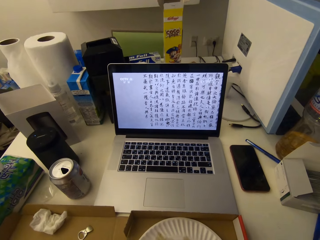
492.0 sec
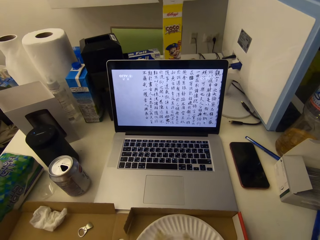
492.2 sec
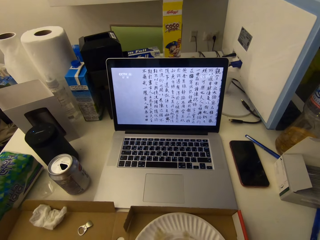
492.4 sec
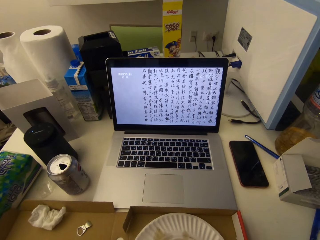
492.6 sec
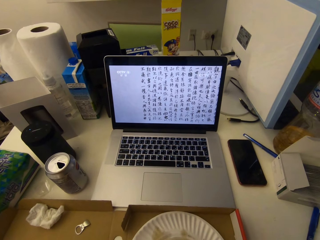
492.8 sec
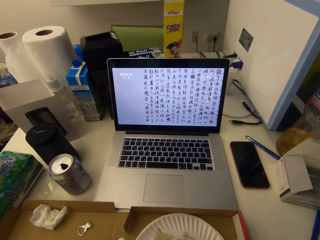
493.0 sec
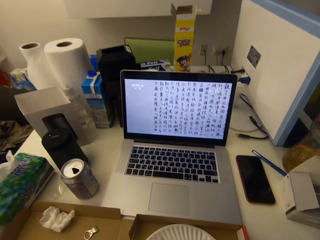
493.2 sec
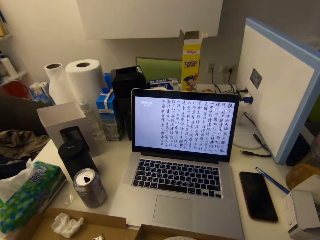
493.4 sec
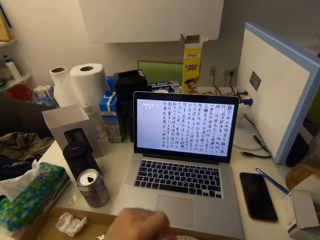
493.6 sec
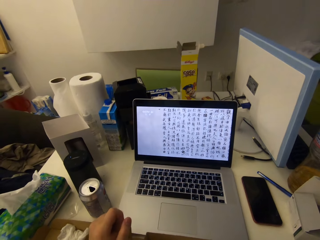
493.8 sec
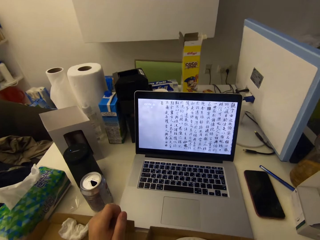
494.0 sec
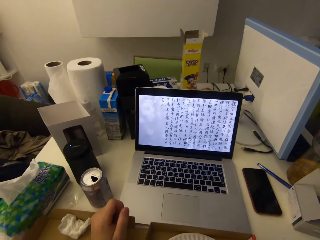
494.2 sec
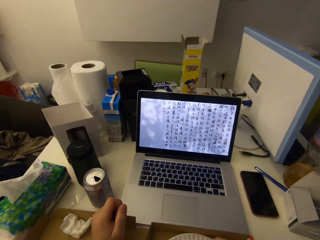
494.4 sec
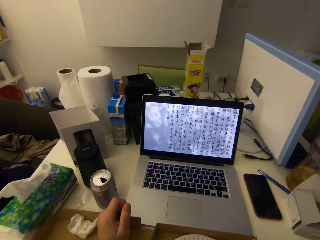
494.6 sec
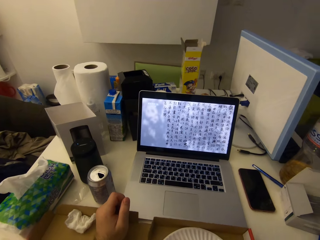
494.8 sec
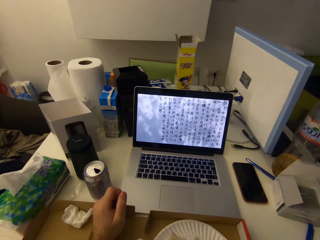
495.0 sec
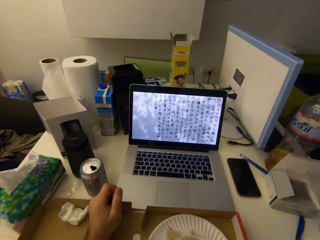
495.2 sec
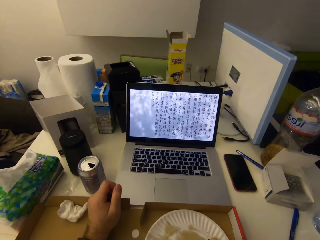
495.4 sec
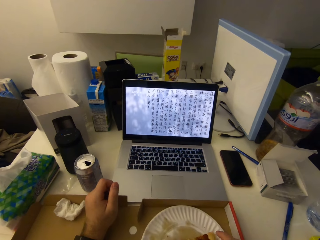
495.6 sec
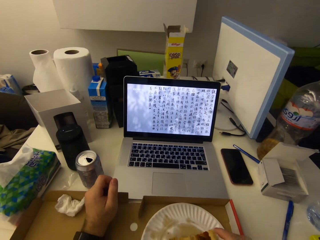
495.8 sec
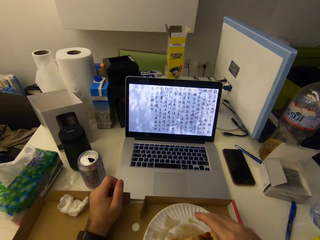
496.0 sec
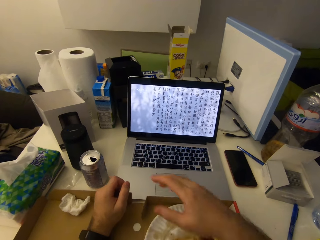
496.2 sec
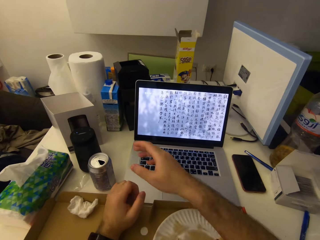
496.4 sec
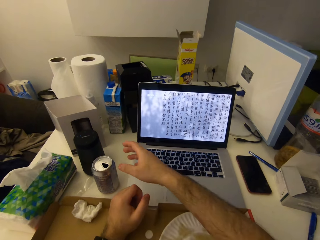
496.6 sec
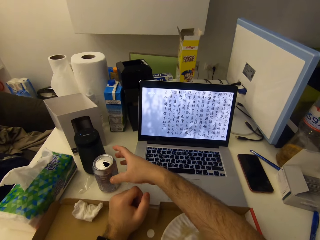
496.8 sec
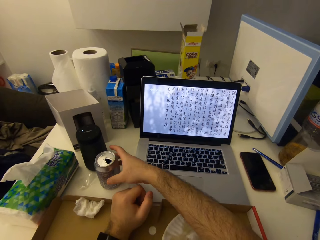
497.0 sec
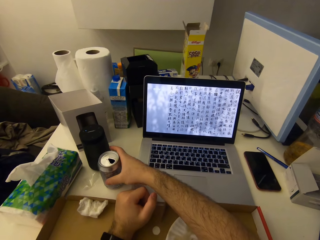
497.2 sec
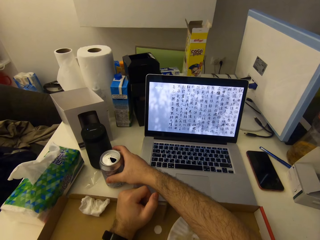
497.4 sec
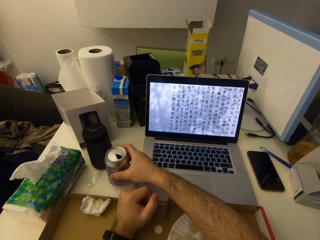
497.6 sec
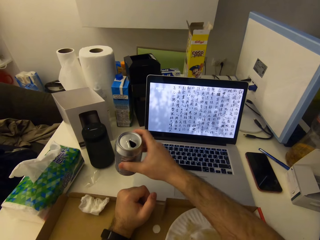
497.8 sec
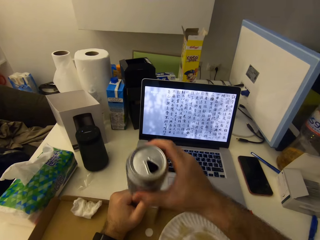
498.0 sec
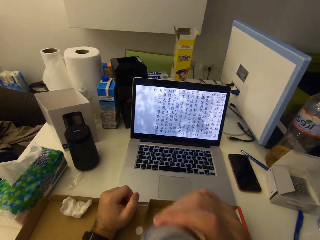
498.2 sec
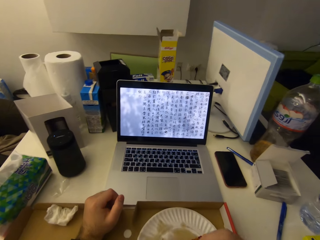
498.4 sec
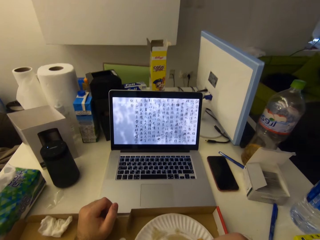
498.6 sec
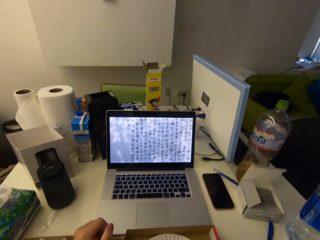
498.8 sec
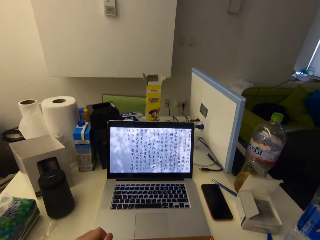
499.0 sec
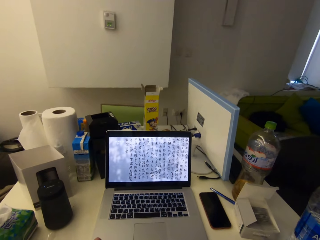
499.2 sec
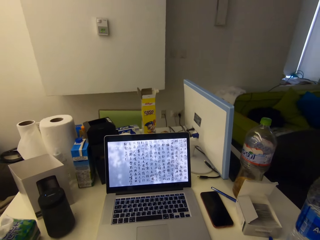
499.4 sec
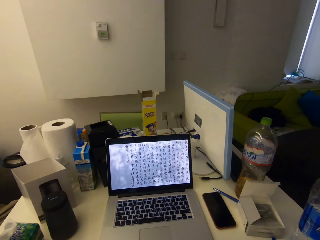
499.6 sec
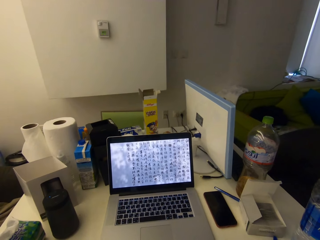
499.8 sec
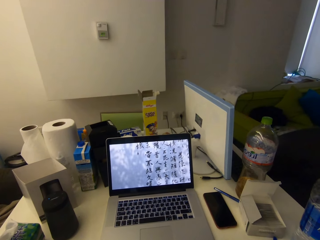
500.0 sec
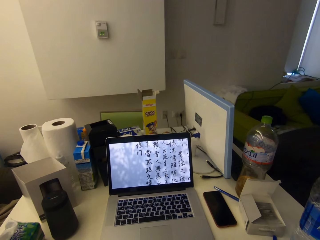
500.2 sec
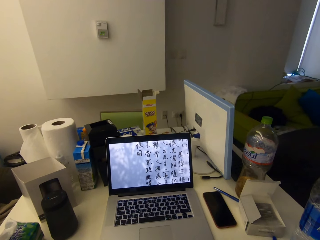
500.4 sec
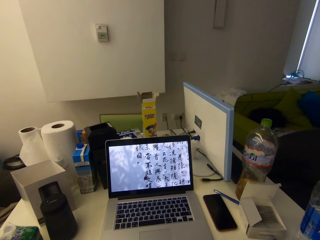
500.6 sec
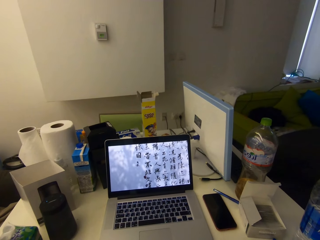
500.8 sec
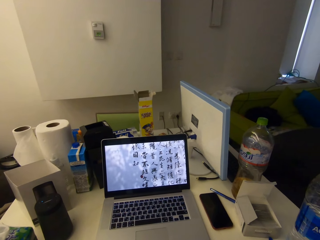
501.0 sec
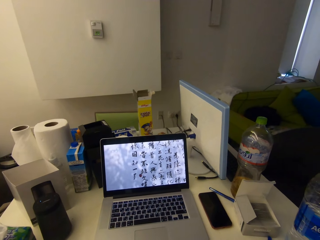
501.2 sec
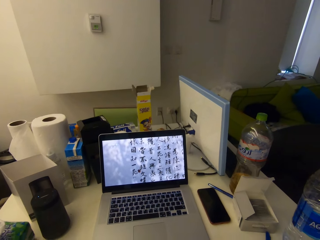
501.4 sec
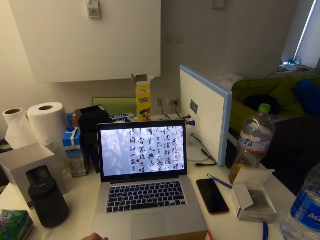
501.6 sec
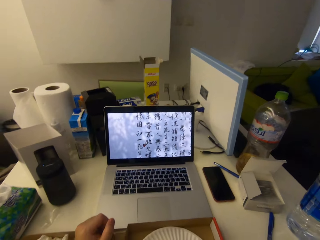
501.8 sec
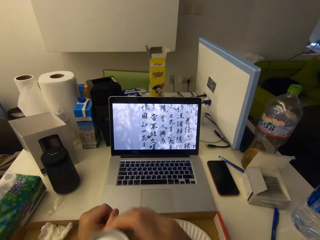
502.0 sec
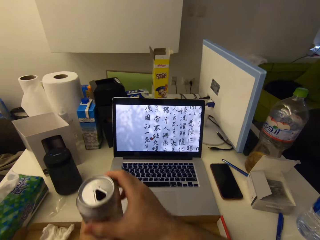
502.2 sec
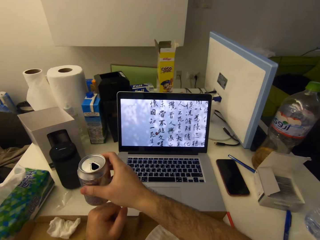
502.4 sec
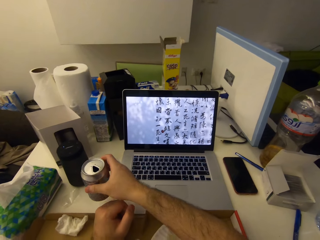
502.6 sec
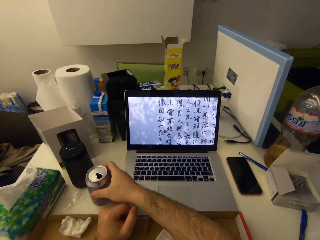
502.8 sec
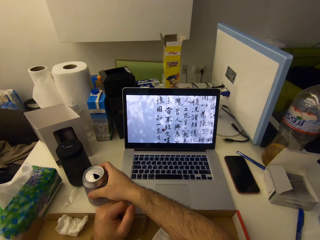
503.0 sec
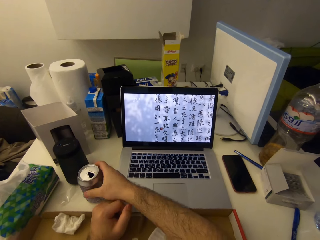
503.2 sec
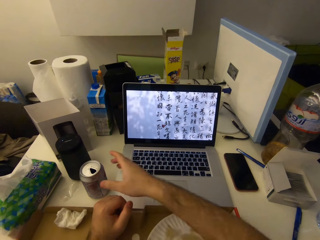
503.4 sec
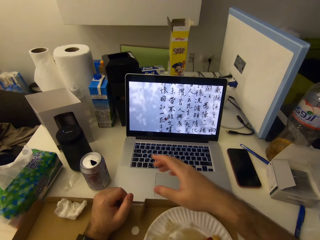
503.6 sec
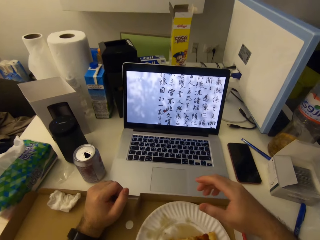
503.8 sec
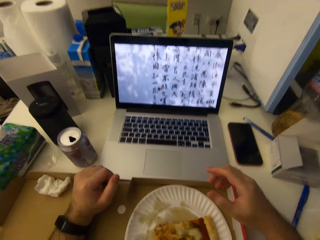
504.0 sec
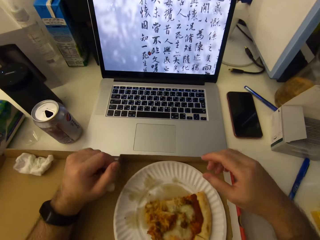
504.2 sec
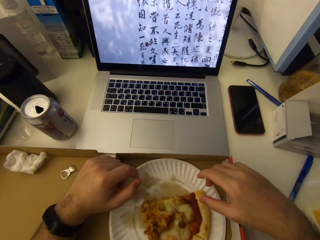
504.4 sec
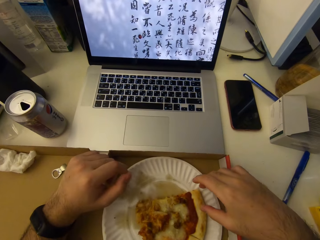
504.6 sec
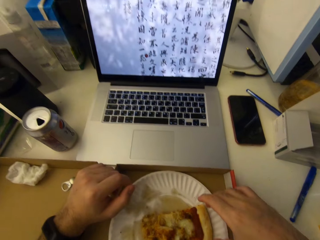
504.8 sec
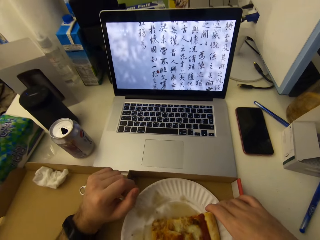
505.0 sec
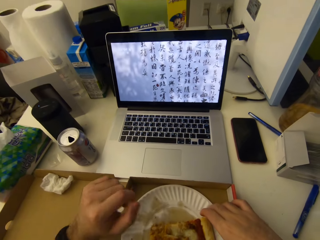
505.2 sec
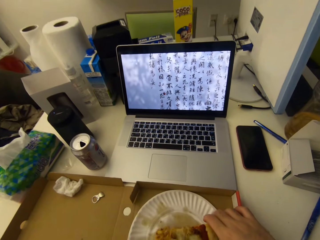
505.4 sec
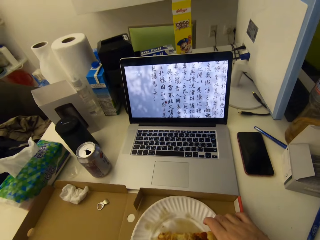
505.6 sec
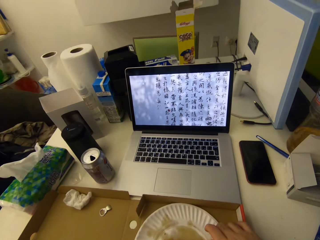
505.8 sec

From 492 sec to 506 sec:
The camera wearer rests his left arm on the table. He picks up the can of drink. He drinks from the can. He drops the can of drink on the table.

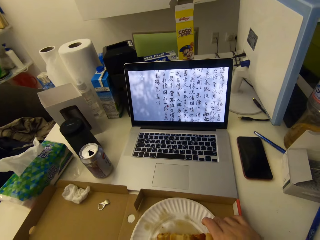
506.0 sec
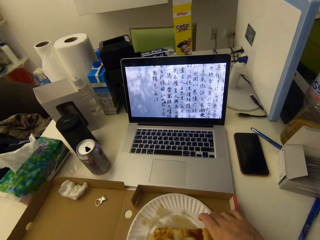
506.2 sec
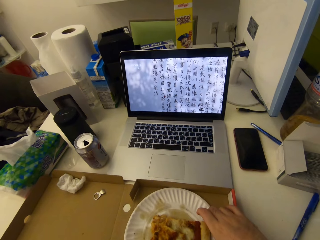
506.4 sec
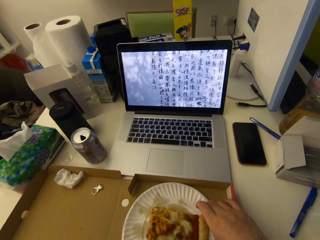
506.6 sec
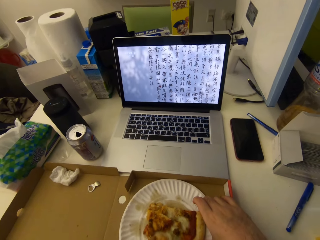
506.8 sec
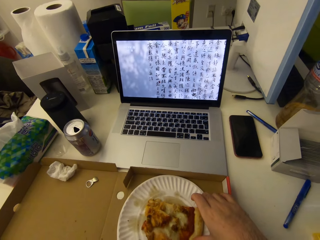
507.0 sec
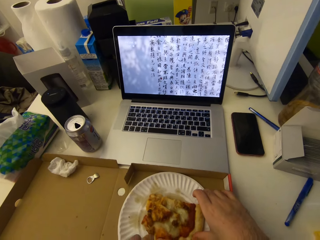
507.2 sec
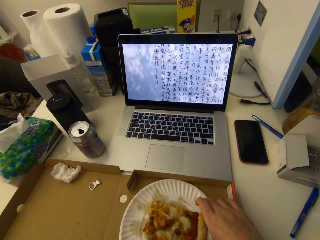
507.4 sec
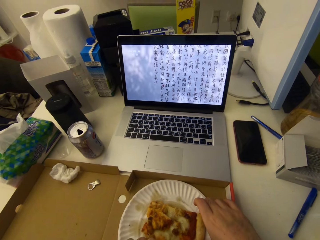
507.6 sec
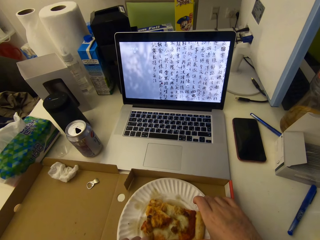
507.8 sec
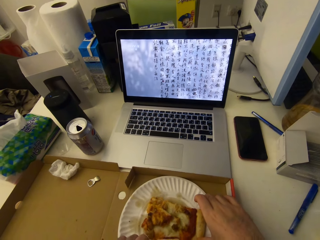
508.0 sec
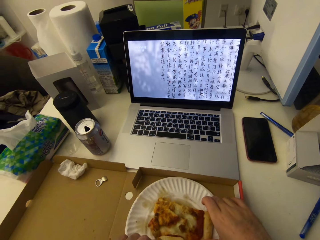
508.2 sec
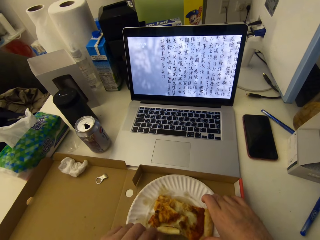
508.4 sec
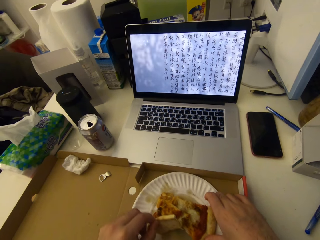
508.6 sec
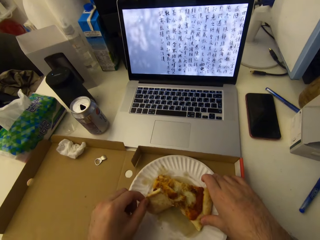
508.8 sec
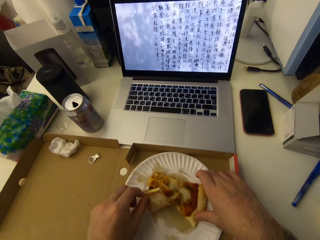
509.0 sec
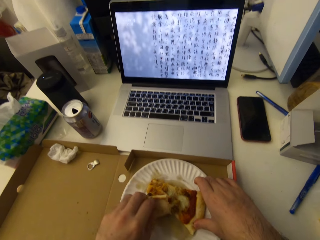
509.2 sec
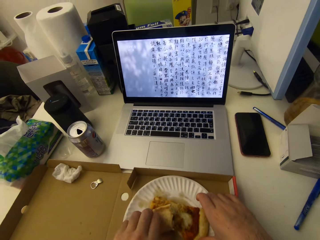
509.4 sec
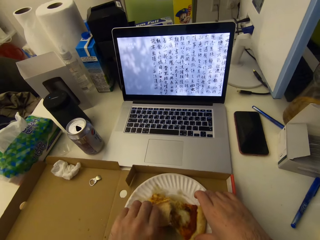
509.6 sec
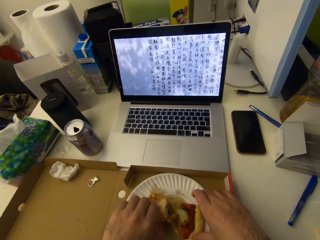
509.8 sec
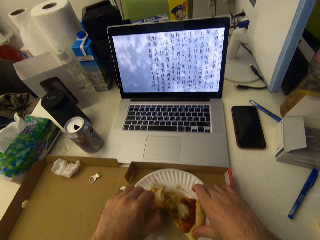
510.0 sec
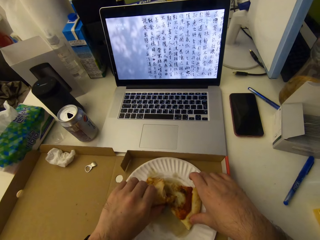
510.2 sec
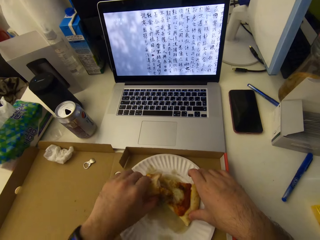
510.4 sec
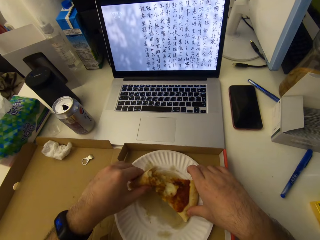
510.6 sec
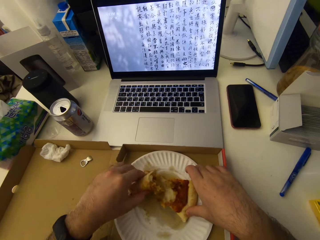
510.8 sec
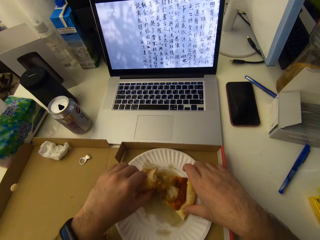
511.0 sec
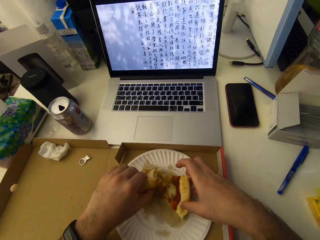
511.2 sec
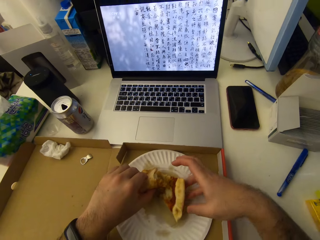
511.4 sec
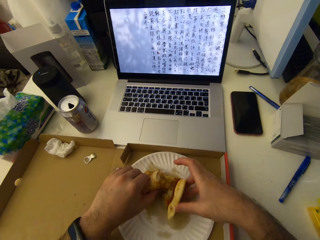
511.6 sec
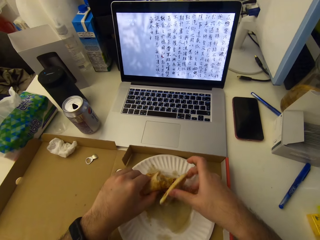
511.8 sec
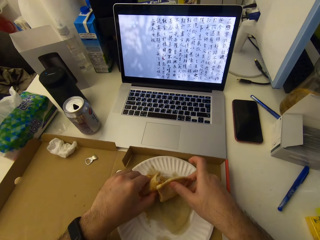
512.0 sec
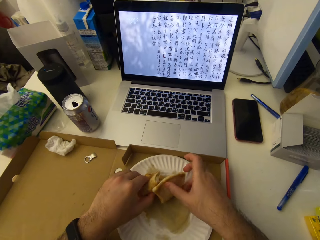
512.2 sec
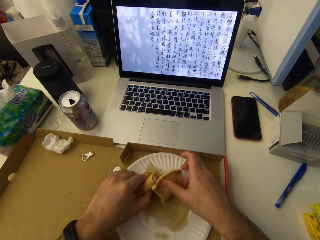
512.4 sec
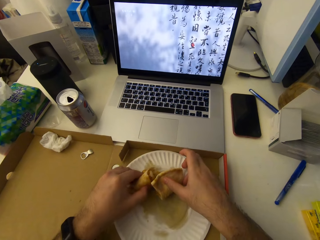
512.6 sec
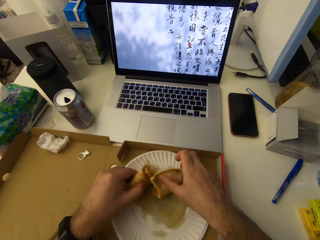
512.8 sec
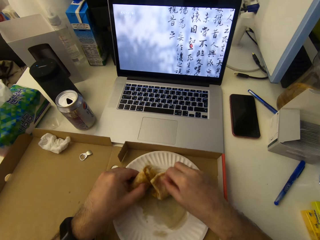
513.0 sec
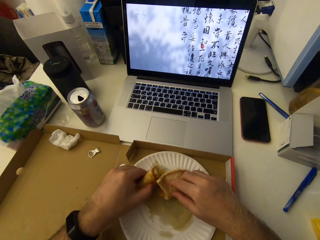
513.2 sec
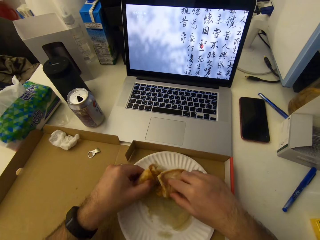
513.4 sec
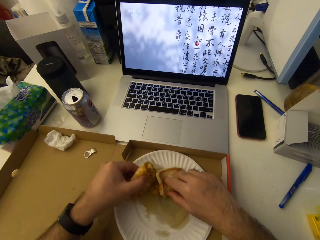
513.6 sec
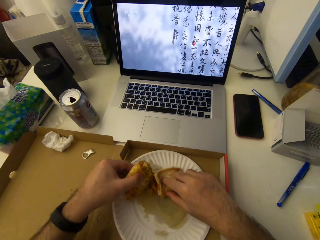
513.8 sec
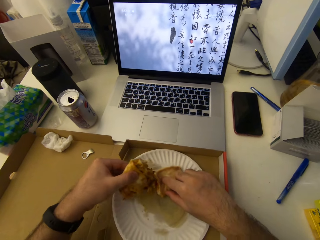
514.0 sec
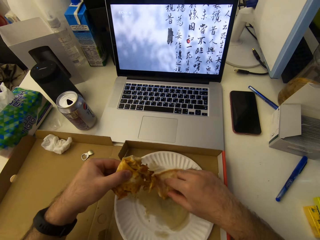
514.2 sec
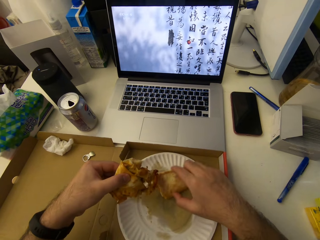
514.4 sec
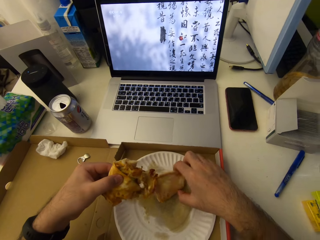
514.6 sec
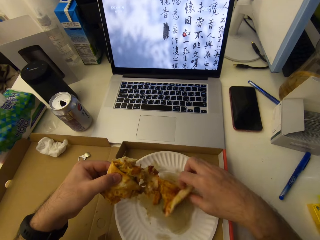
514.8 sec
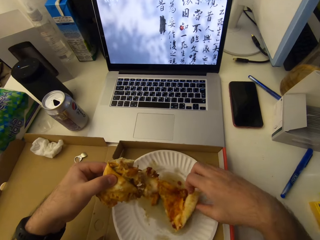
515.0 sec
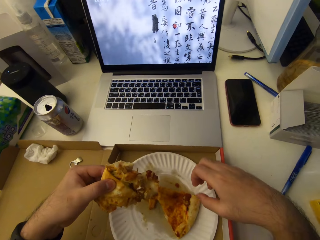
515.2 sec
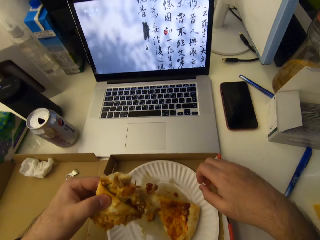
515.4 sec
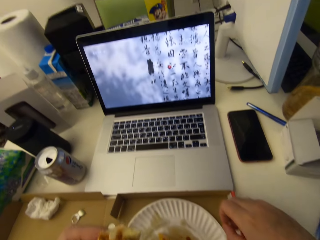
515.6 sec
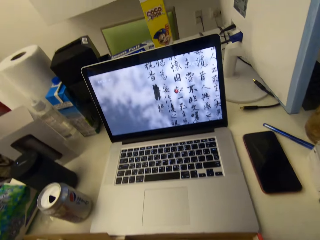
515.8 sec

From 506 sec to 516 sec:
The camera wearer cuts a pizza slice. They pick up the pizza.
